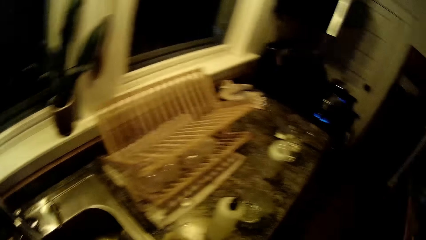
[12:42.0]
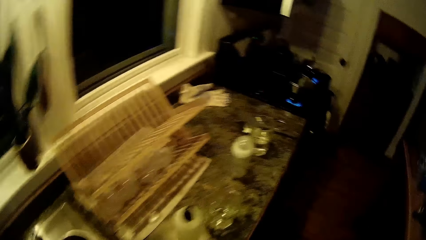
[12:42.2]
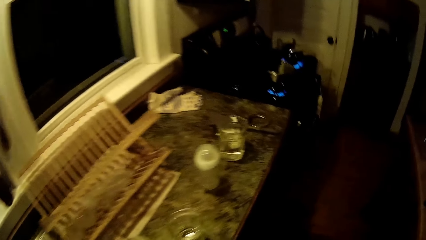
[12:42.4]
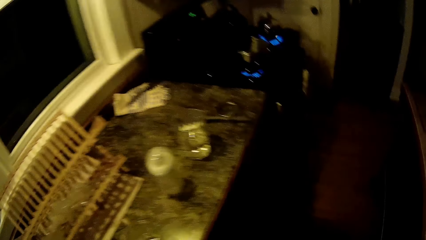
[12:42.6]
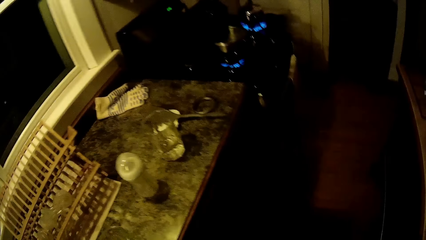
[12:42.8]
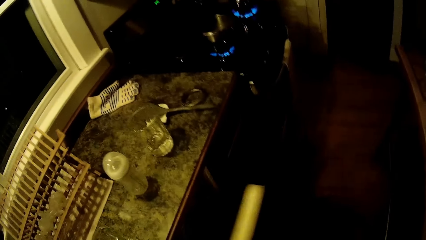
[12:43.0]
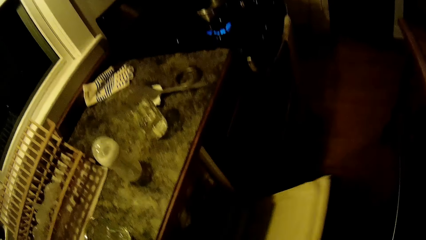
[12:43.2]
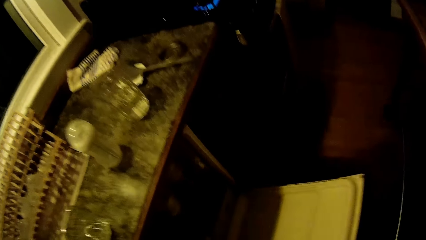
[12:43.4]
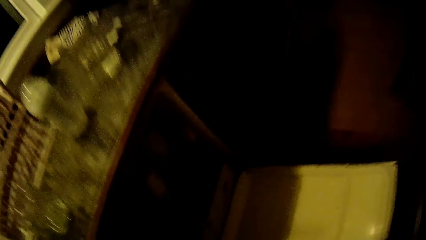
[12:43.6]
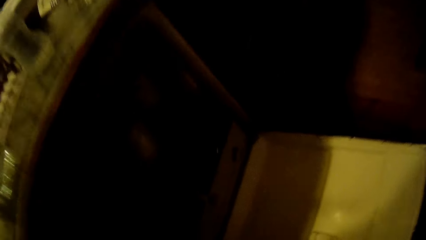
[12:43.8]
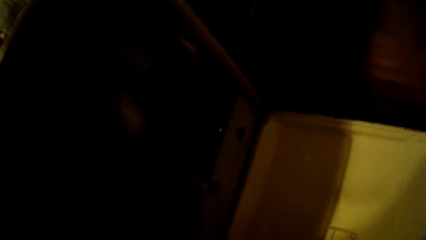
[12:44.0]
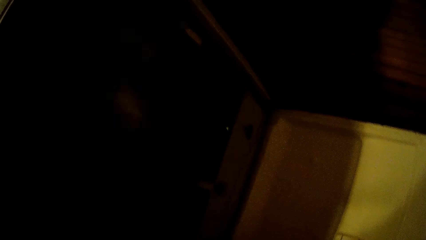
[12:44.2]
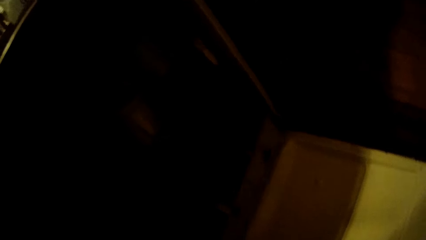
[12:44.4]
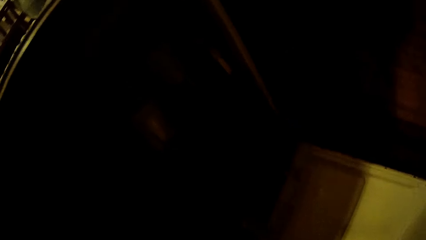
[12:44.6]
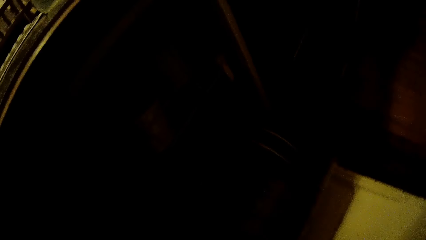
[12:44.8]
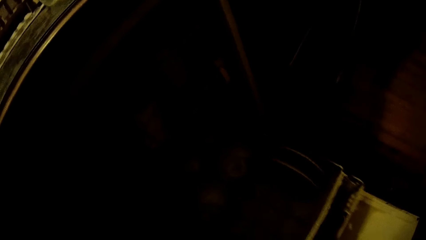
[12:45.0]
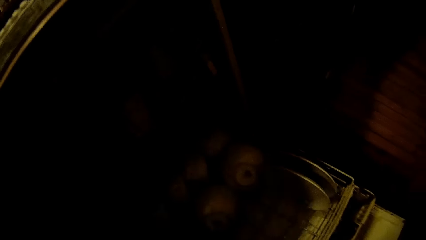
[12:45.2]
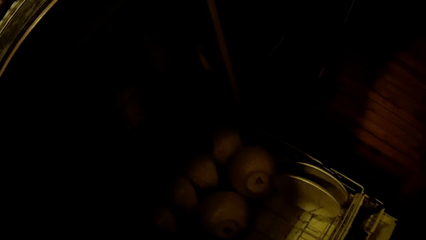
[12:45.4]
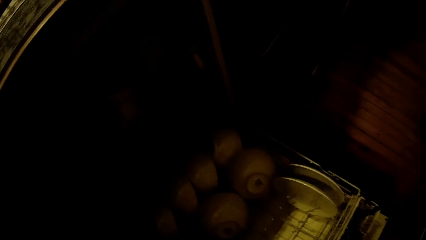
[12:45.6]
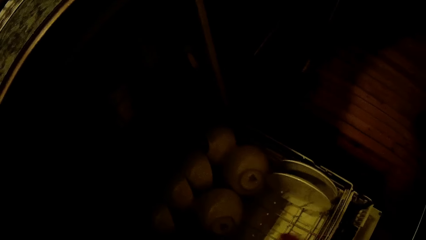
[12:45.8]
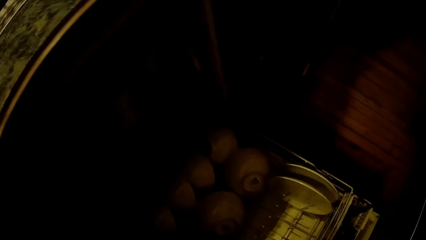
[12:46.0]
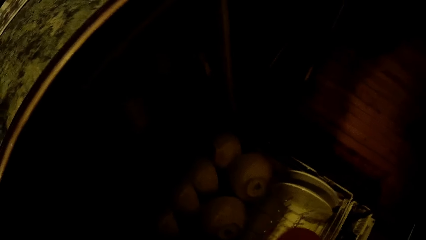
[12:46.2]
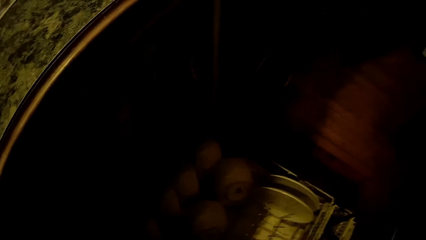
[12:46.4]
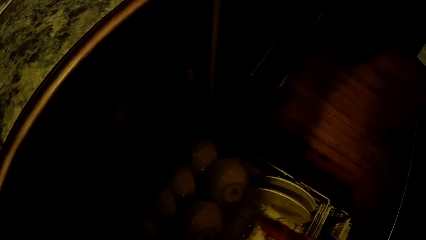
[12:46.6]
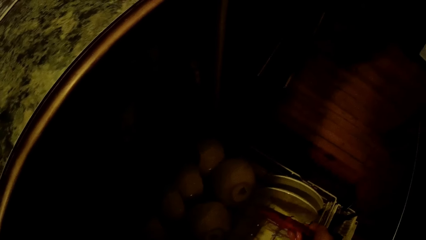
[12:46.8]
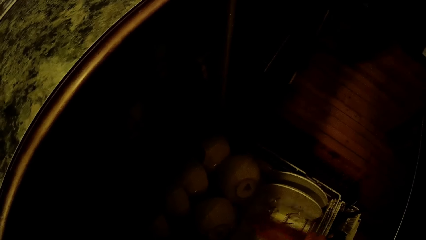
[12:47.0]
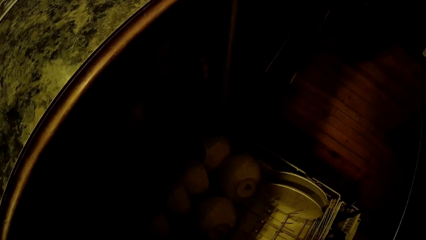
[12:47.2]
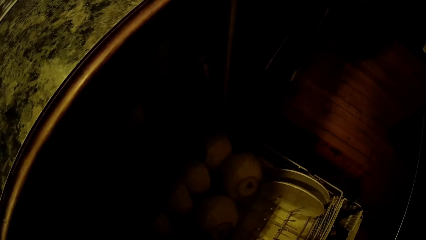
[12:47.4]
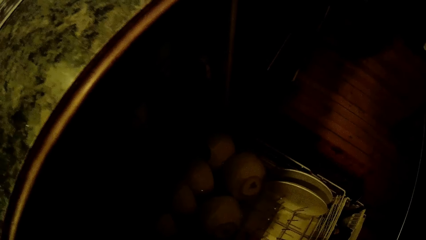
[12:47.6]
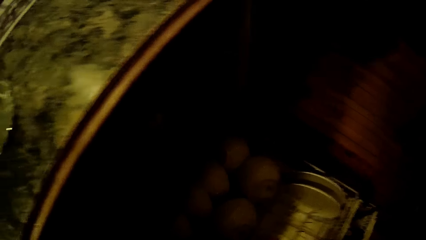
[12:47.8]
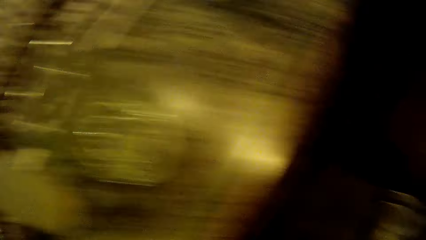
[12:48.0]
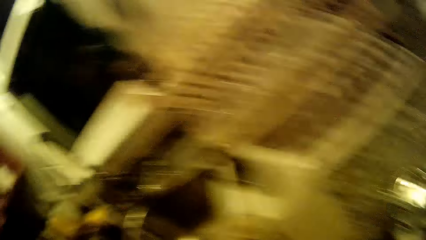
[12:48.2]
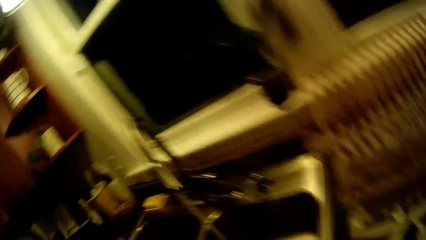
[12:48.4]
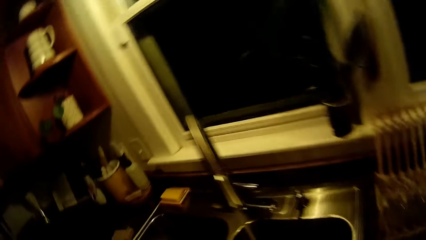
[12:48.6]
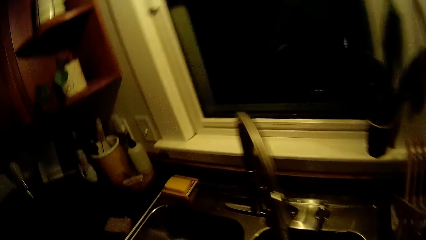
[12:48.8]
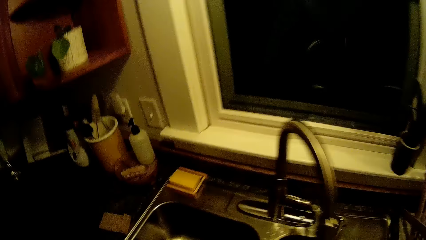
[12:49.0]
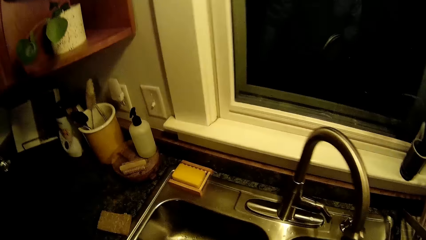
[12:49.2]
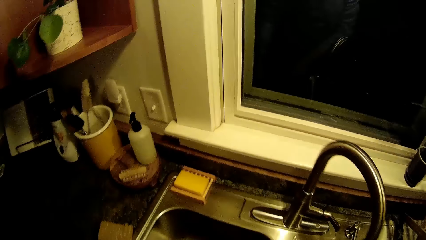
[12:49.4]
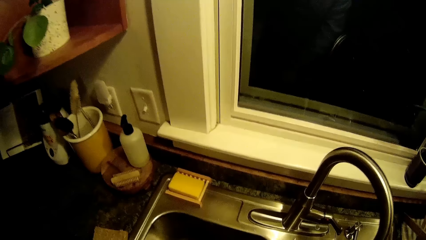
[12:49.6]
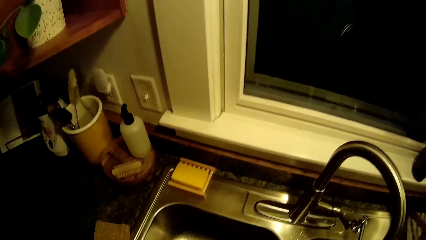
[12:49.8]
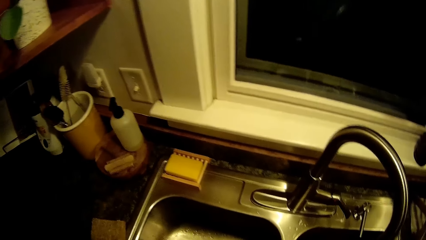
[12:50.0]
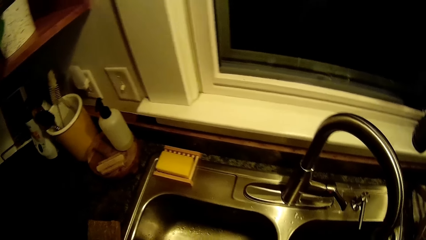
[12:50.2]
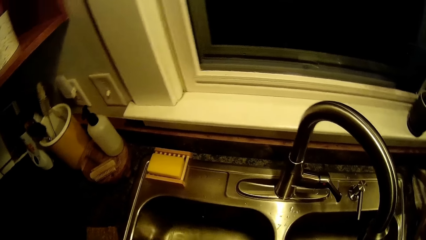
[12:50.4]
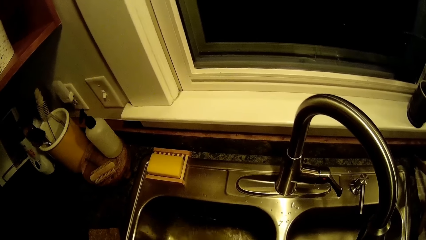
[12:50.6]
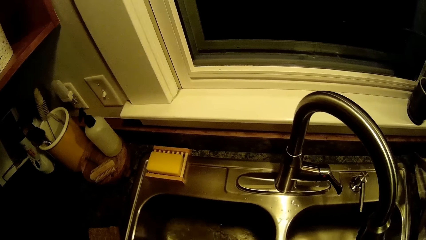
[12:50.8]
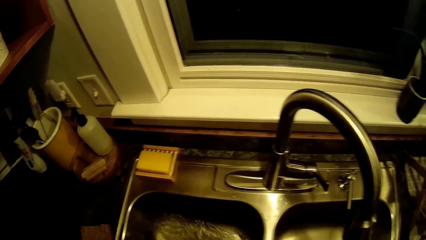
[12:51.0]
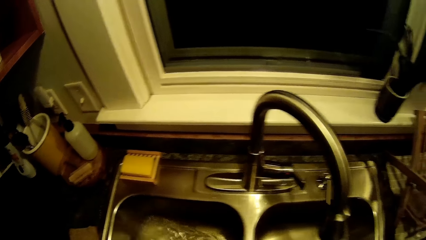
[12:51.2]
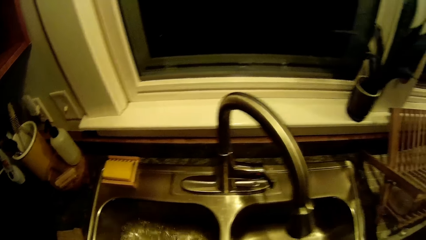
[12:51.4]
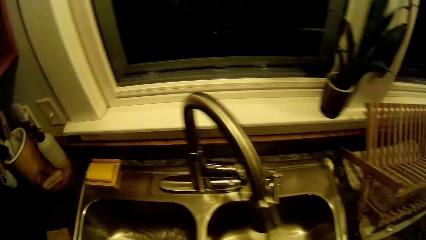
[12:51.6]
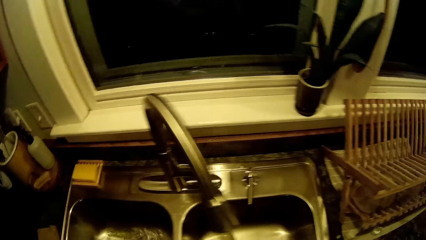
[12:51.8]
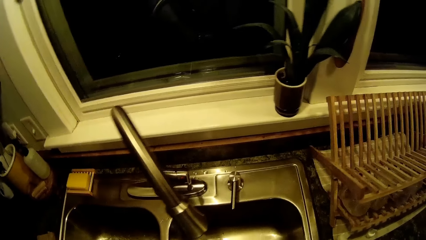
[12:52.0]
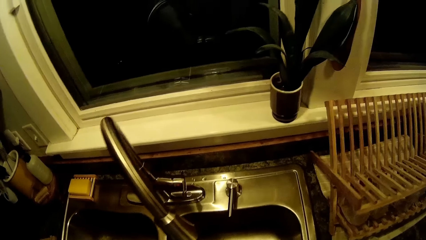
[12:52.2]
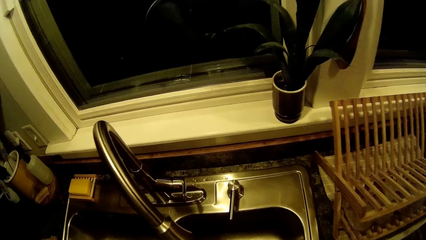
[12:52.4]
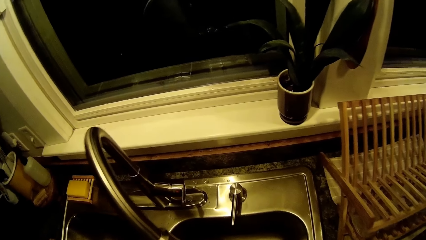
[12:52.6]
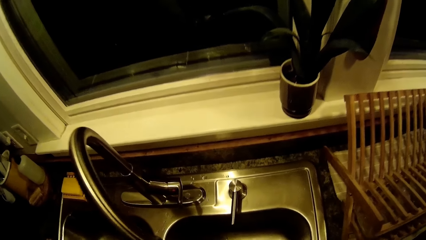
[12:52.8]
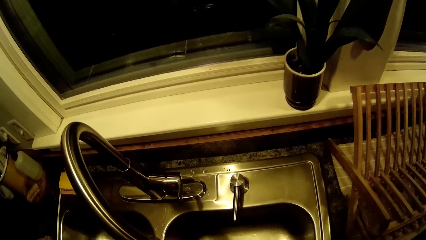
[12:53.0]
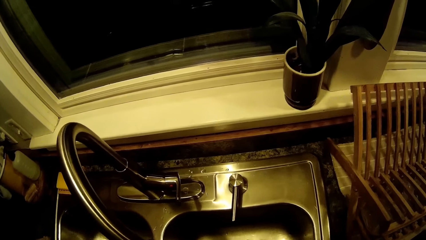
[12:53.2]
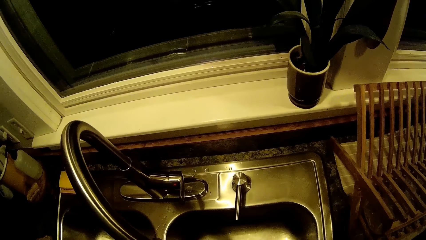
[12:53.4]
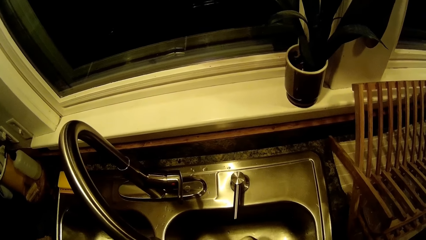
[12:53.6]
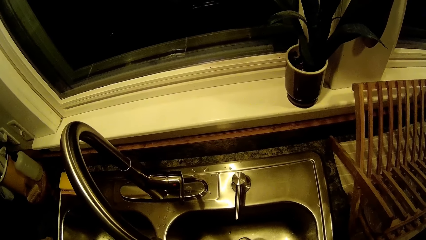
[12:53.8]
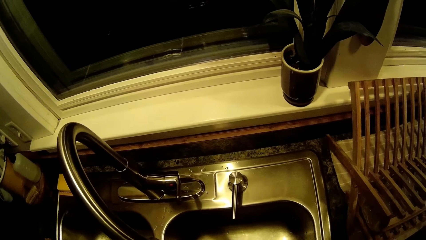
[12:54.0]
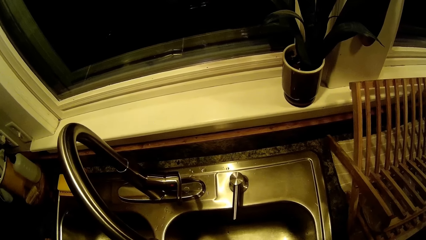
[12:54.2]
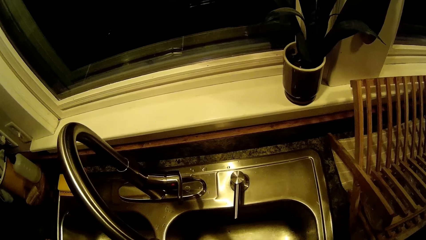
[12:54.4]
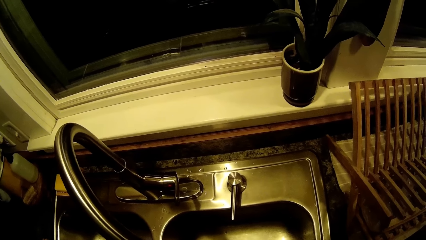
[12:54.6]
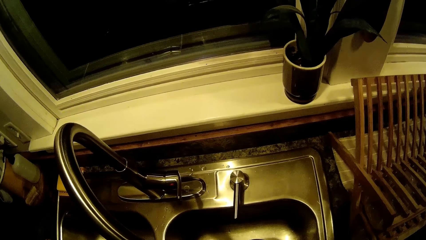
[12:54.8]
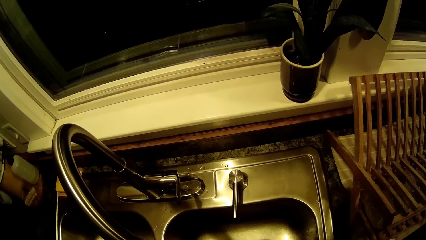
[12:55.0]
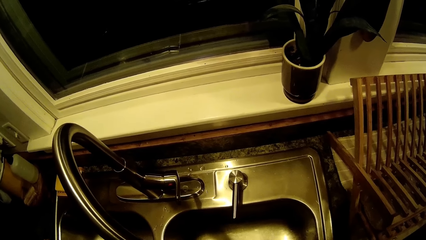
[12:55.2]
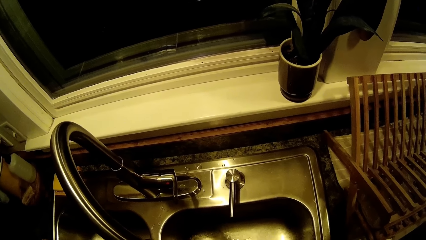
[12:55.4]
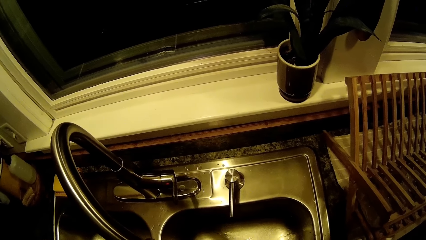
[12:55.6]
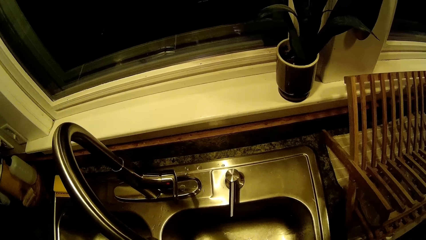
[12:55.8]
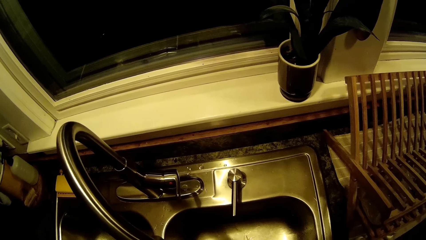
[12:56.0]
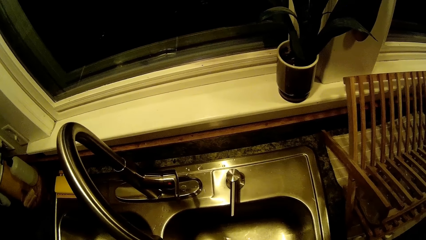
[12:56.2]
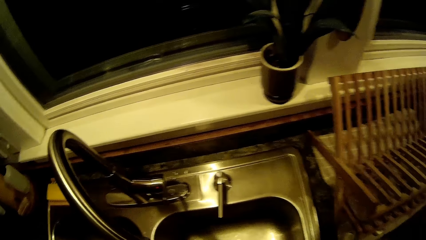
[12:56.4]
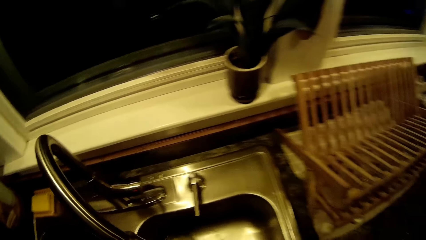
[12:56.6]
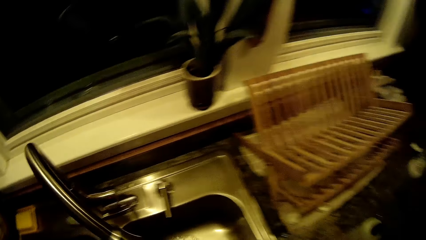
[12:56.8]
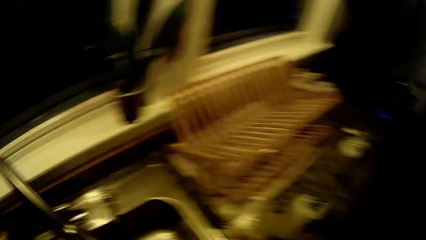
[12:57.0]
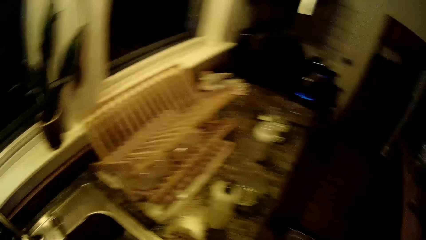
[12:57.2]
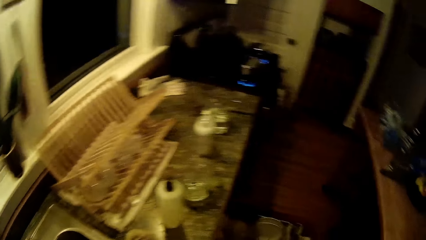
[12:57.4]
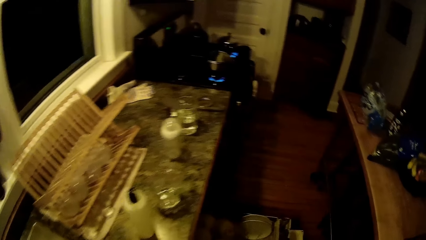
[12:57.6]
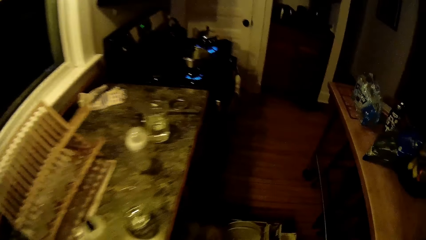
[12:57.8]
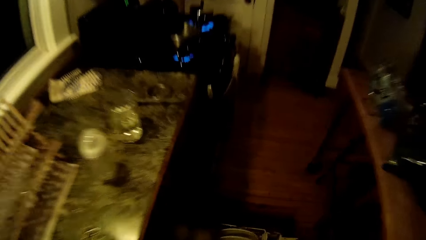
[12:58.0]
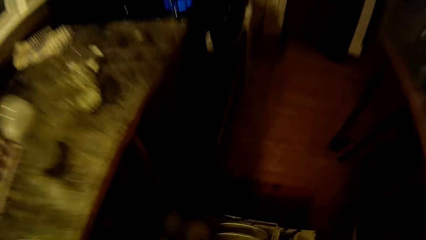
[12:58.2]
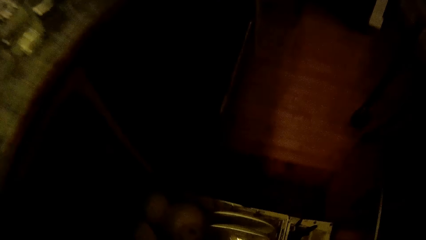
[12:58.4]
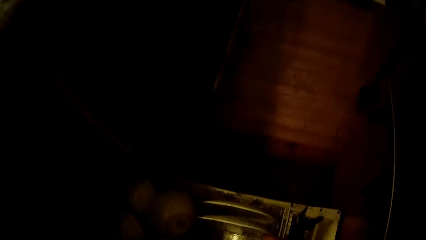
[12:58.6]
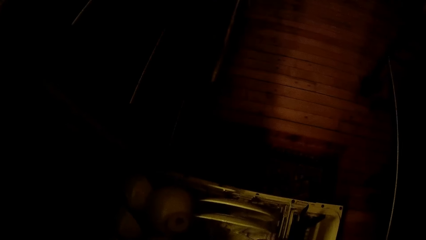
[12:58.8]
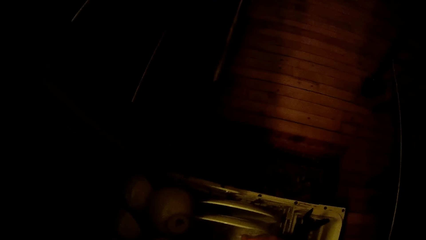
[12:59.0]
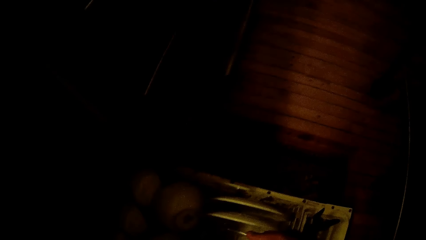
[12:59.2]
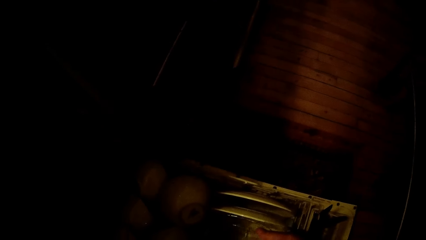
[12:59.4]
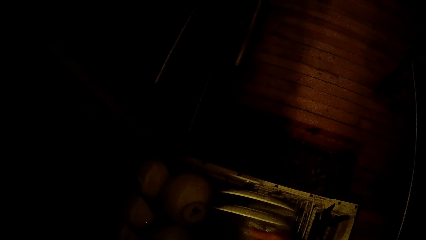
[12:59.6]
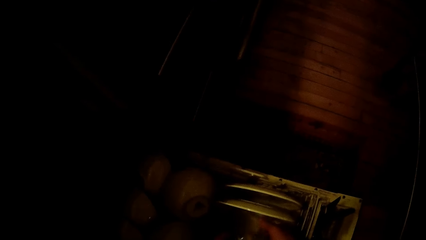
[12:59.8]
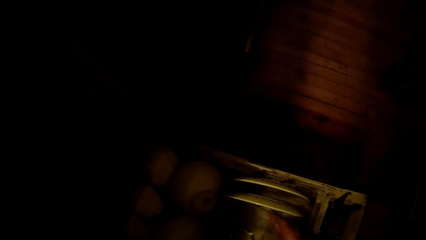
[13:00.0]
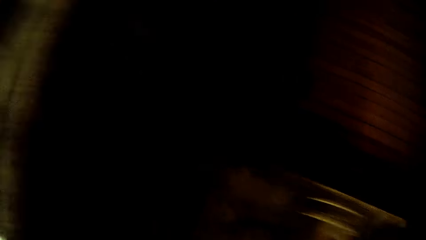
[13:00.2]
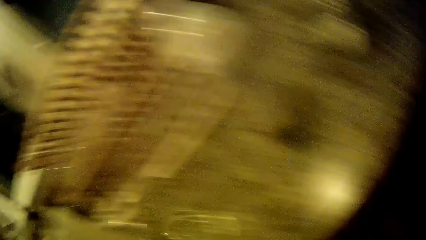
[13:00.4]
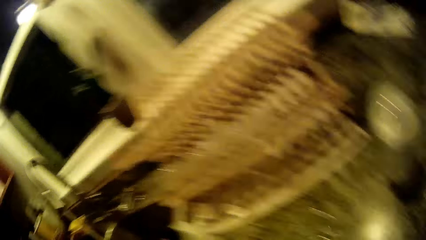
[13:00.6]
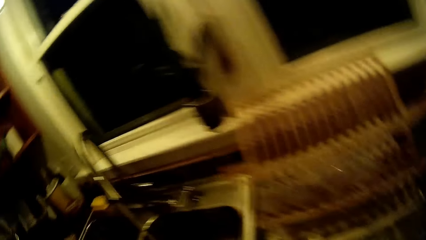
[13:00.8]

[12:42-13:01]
The camera wearer moves around. He opens a kitchen cupboard below the kitchen table with his right hand. He opens a tray inside the kitchen cupboard with his left hand. He washes utensils. He puts a plate in the tray inside the kitchen cupboard with his right hand.
